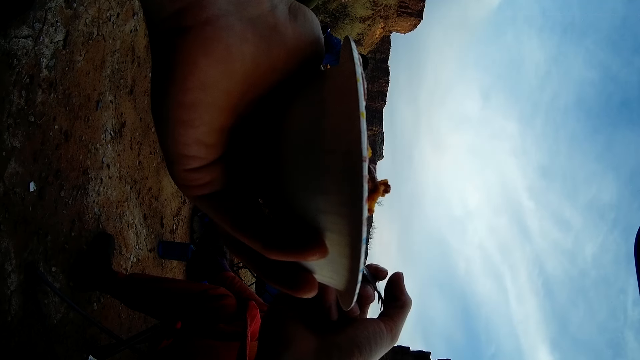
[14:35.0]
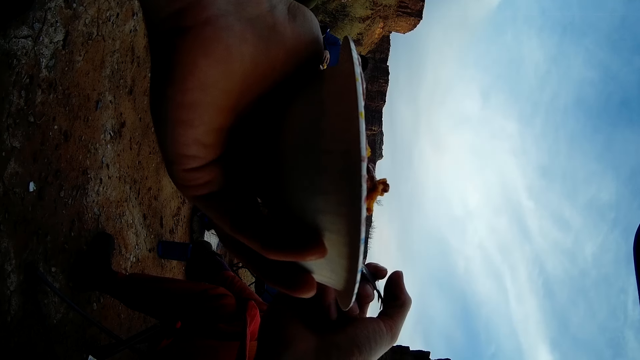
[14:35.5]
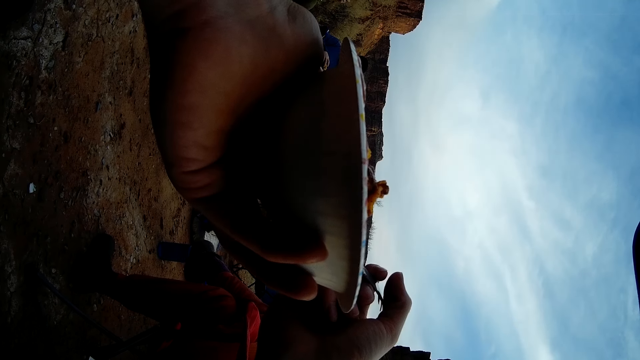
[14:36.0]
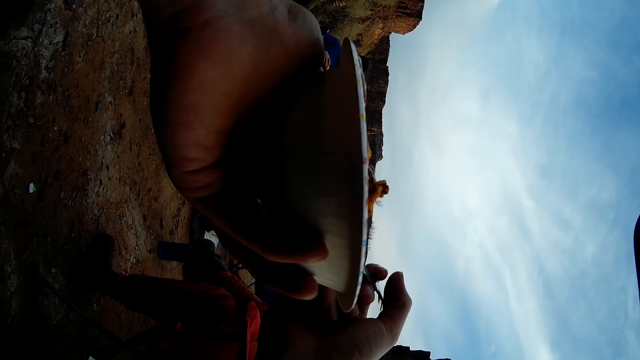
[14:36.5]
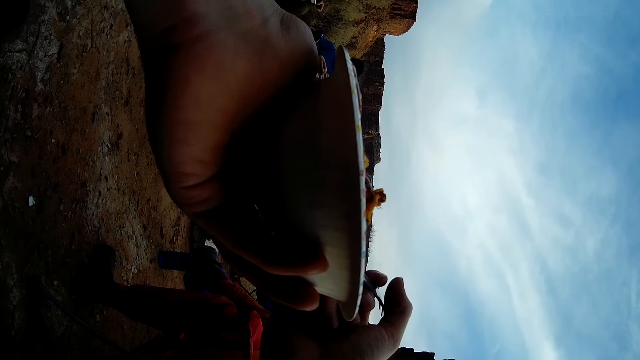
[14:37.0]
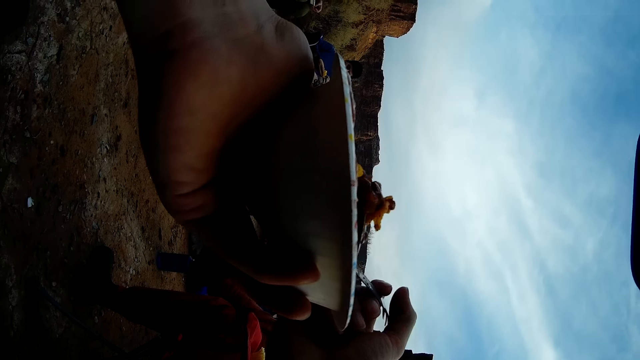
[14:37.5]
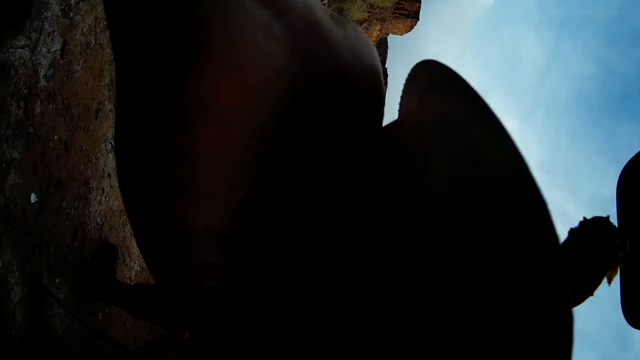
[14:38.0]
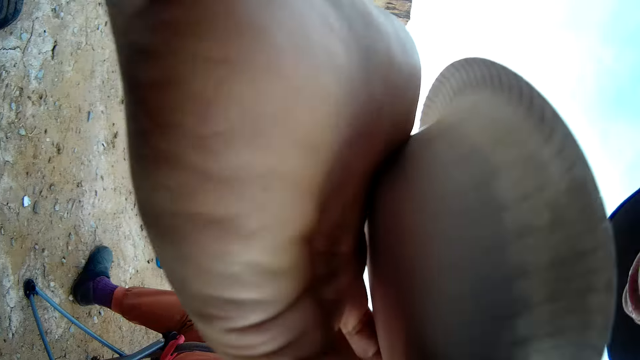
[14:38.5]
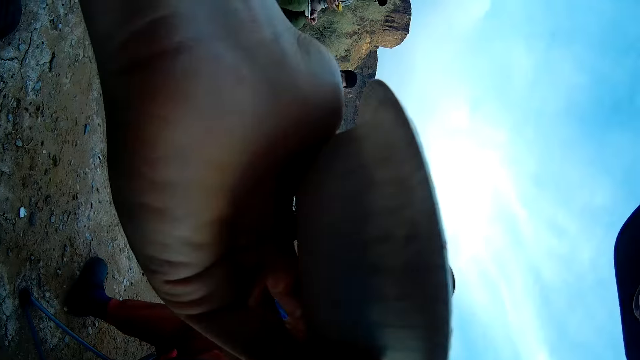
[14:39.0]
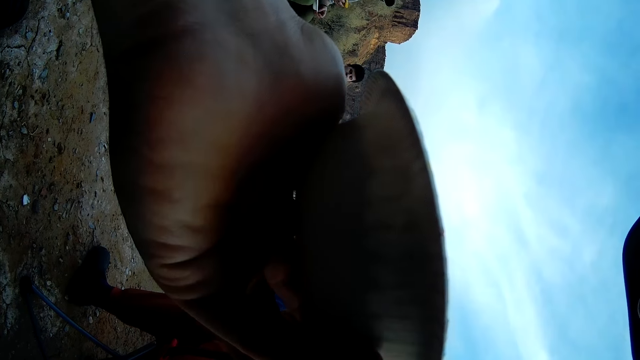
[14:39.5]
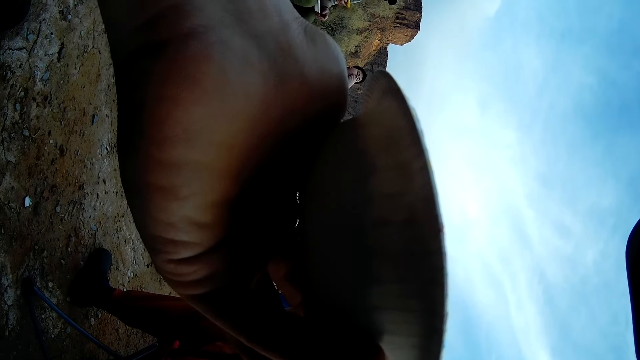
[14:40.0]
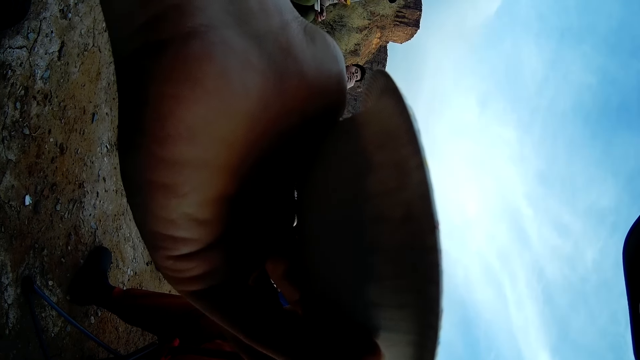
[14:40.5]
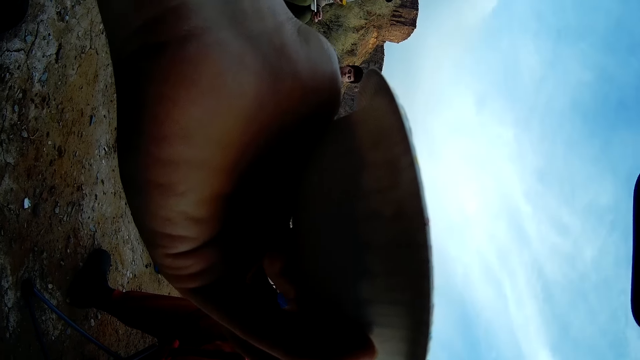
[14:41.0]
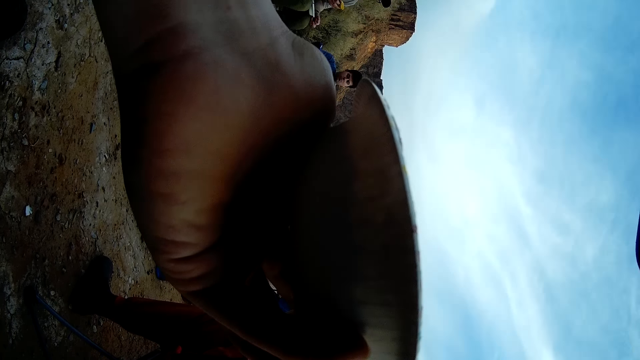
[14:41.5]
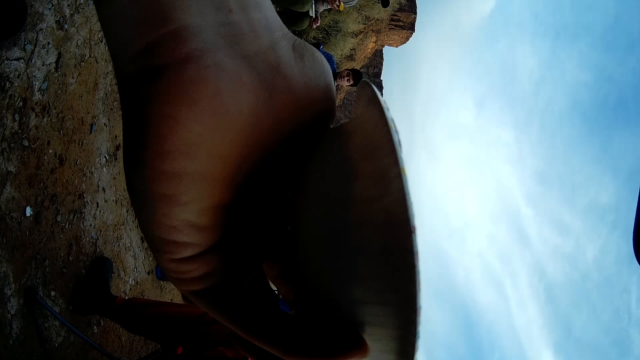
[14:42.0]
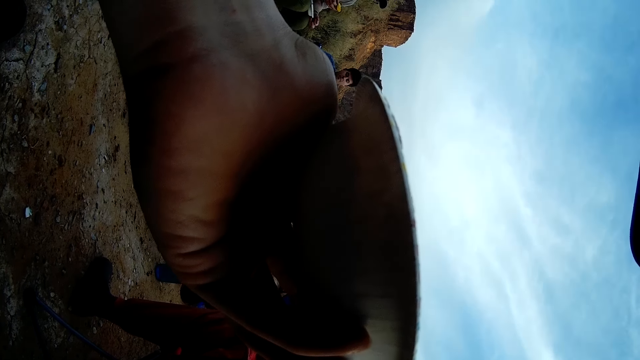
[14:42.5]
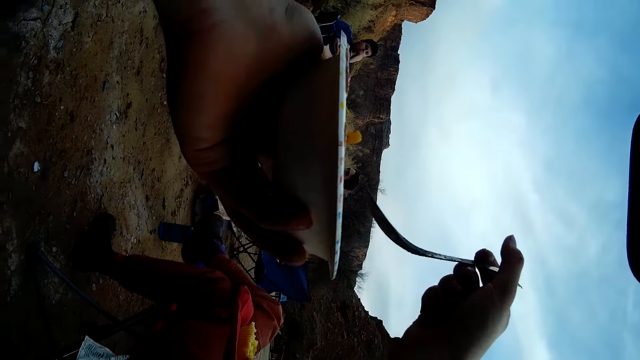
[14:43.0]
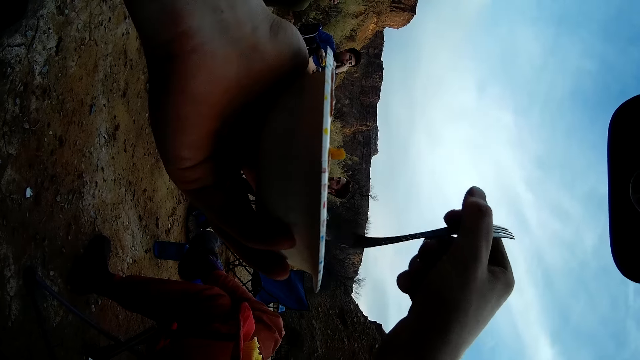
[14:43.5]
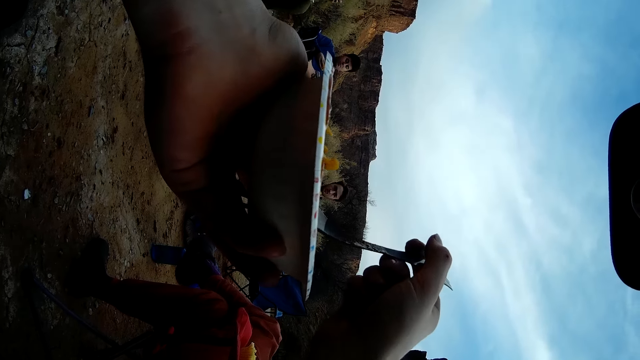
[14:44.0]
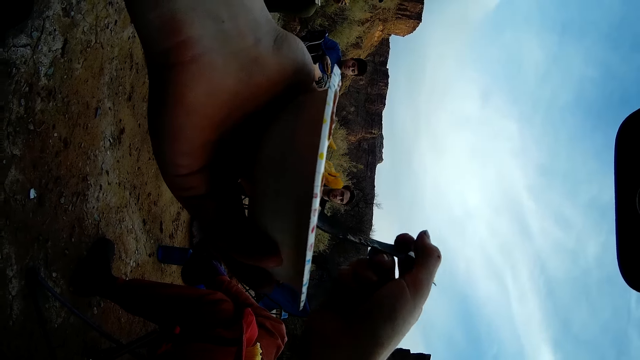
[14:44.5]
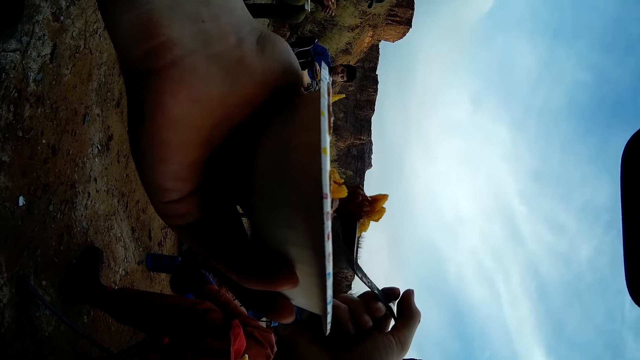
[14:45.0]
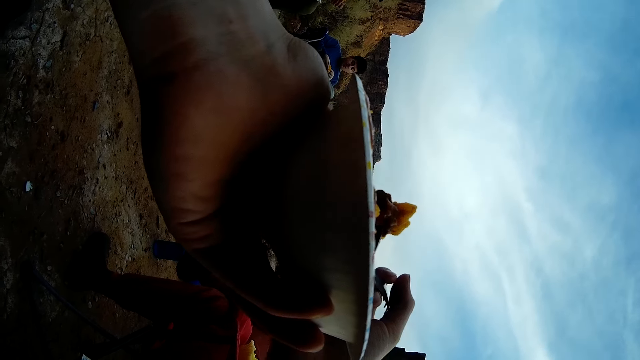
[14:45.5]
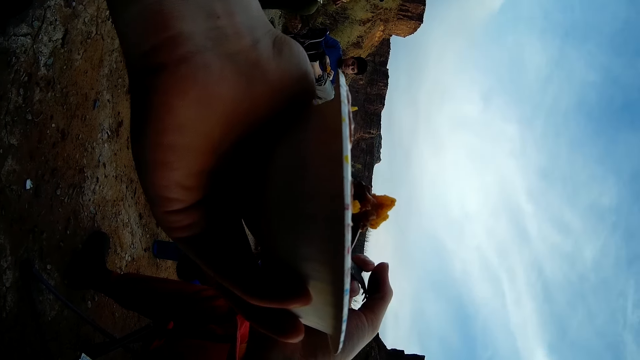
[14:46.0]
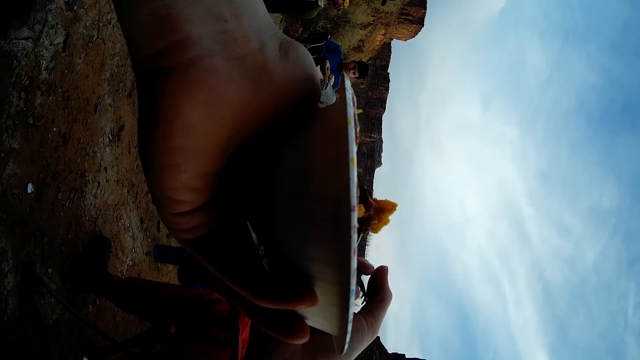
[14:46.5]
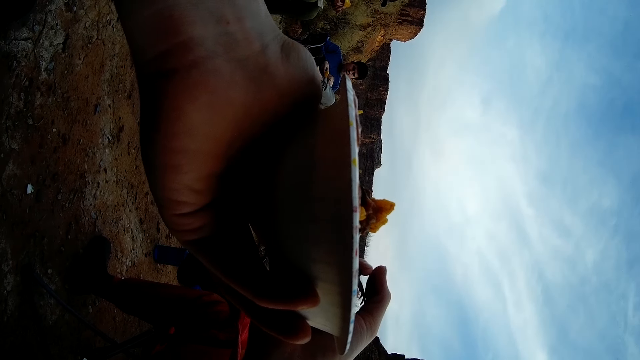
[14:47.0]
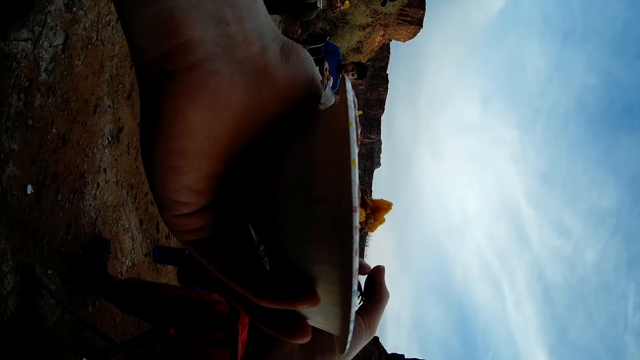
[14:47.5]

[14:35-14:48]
The camera wearer eats the food with the spoon. They scoop the food with the spoon.

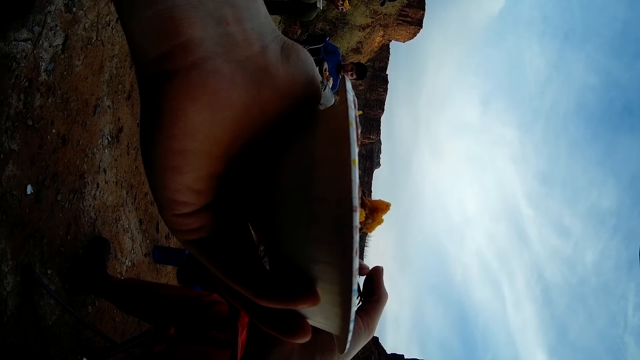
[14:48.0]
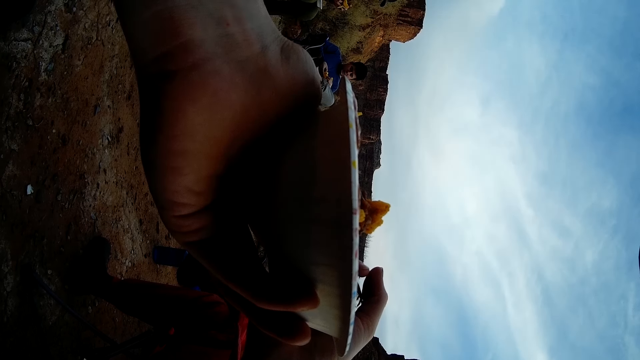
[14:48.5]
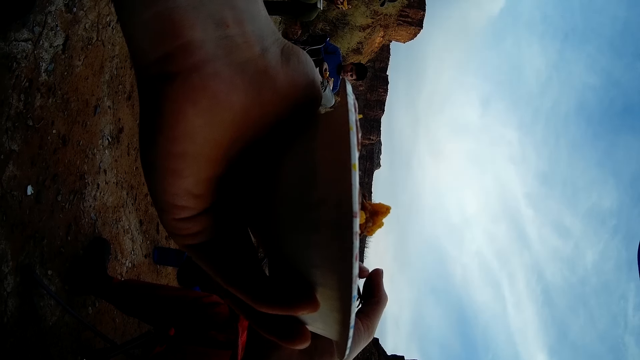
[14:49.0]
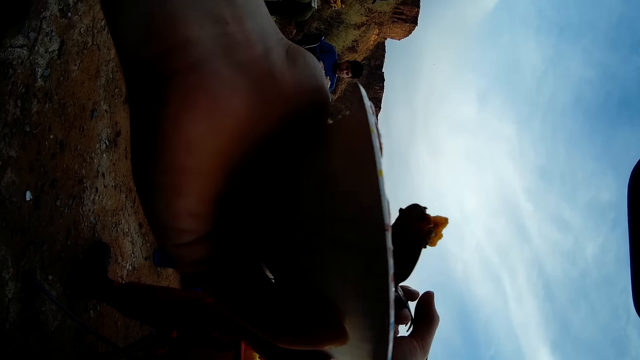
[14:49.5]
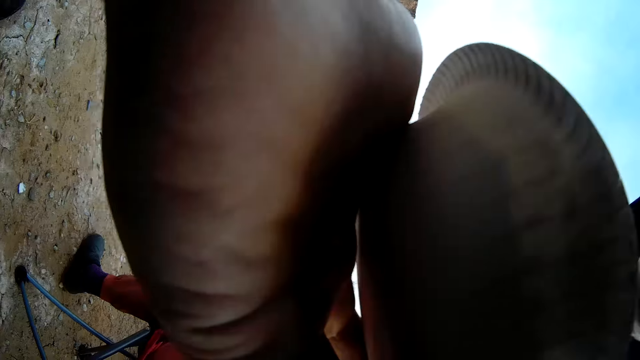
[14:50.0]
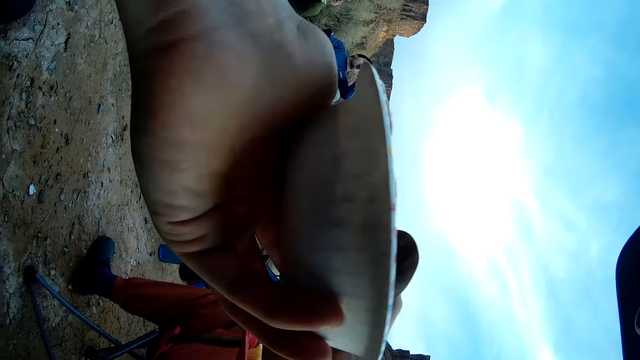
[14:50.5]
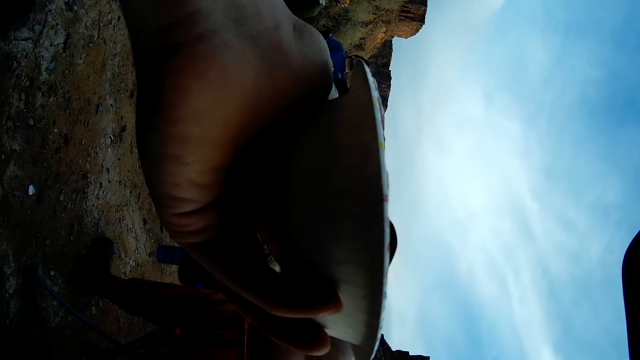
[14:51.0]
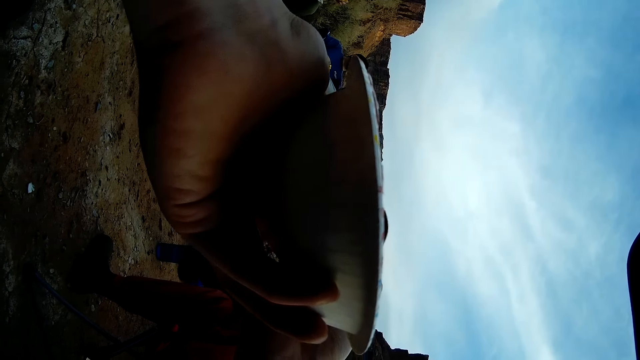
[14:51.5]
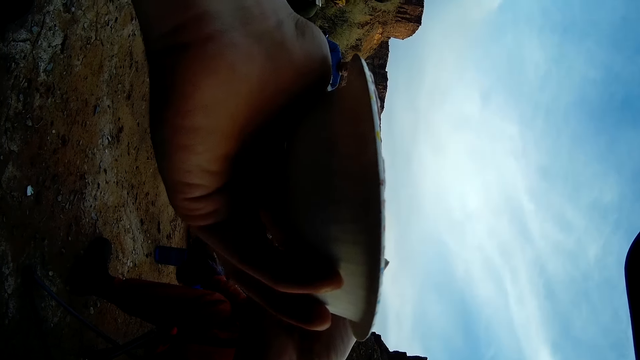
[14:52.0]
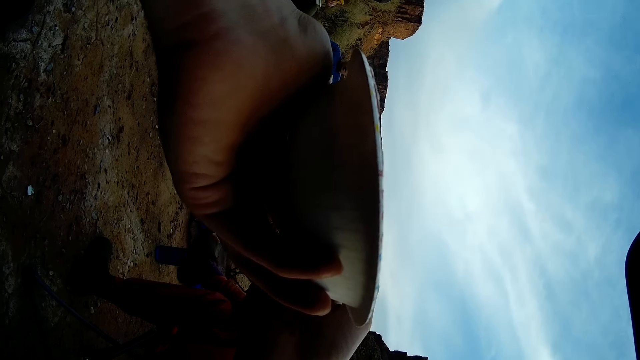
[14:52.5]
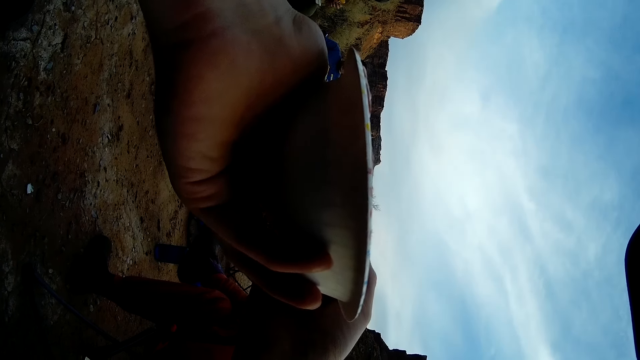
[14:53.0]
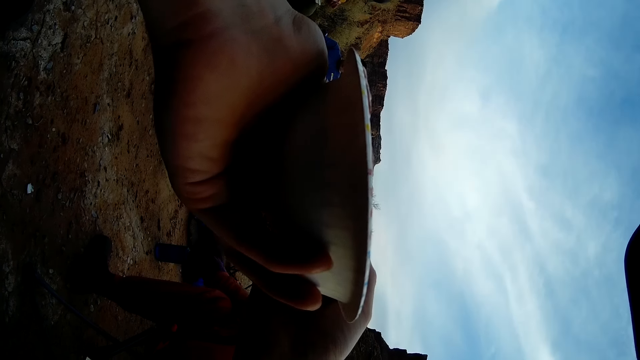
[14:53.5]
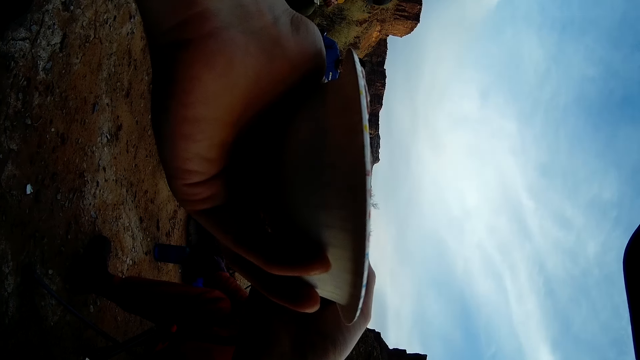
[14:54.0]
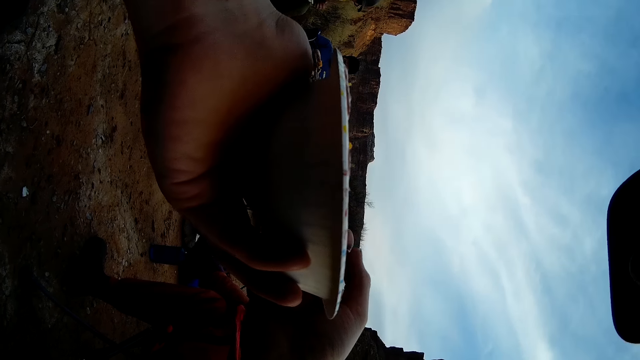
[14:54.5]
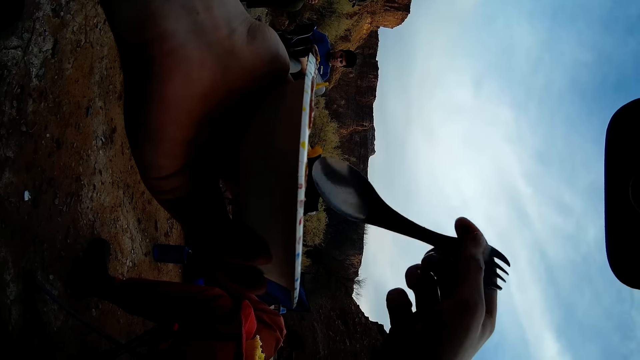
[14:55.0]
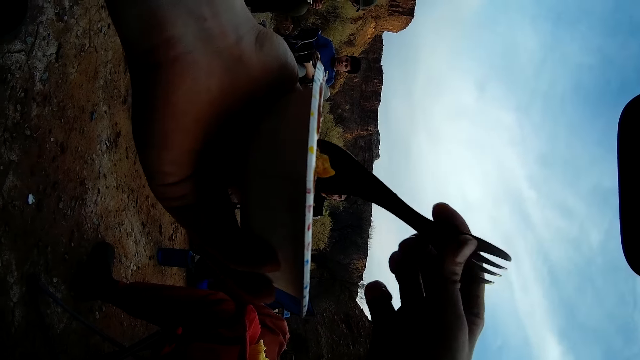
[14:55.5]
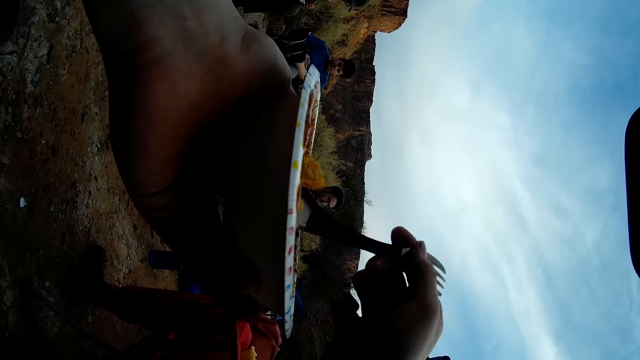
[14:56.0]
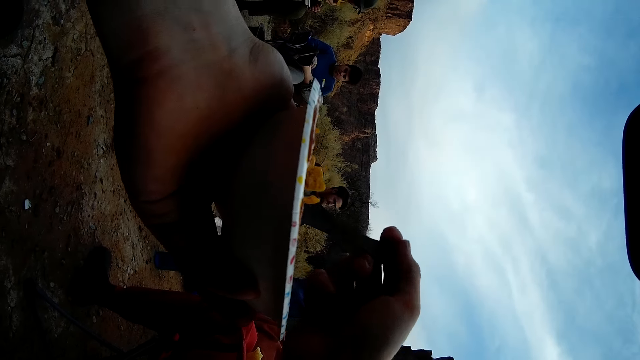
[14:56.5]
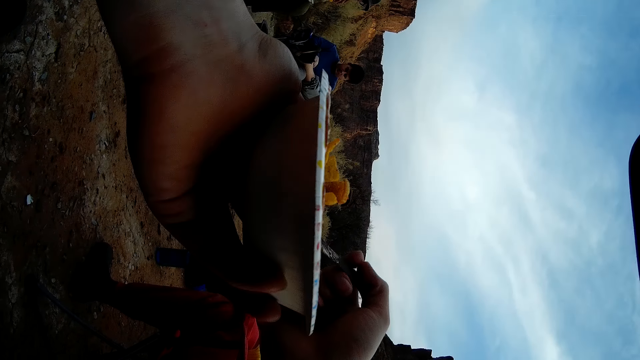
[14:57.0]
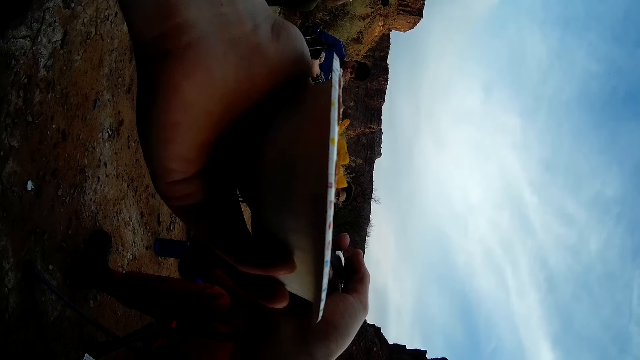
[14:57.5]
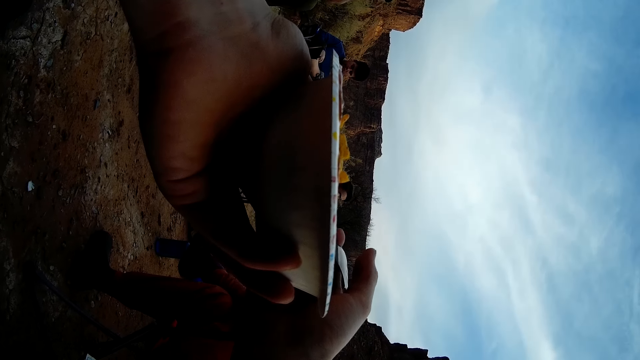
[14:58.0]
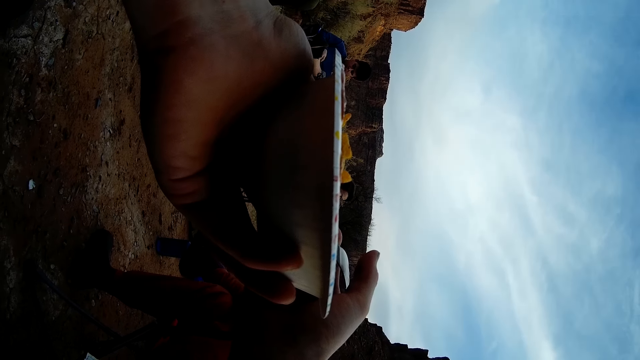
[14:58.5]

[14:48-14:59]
The camera wearer eats the food with the spoon. They scoop the food with the spoon.
